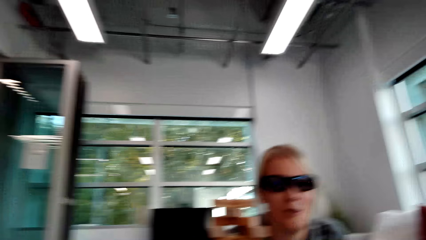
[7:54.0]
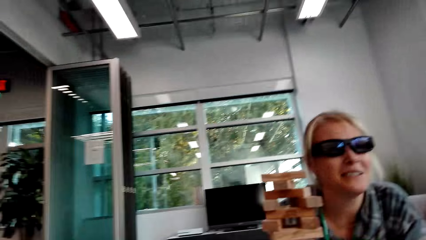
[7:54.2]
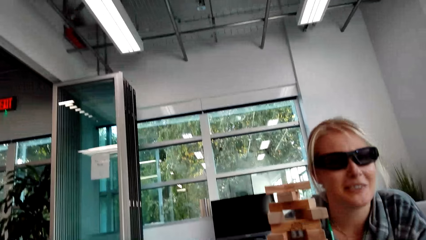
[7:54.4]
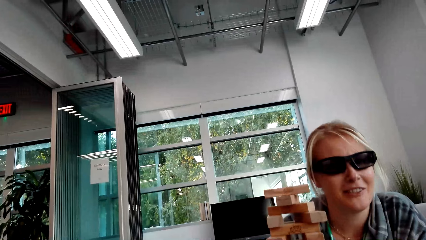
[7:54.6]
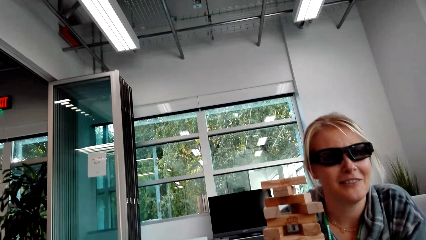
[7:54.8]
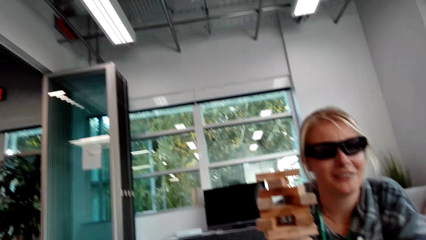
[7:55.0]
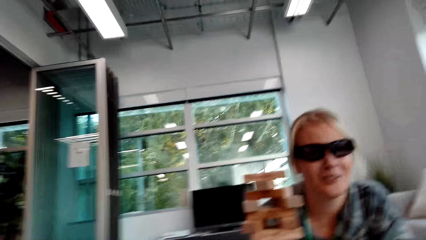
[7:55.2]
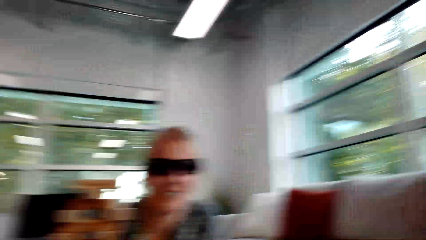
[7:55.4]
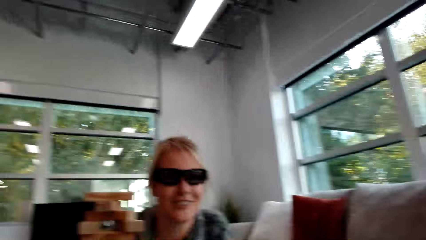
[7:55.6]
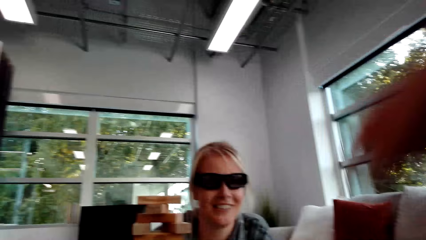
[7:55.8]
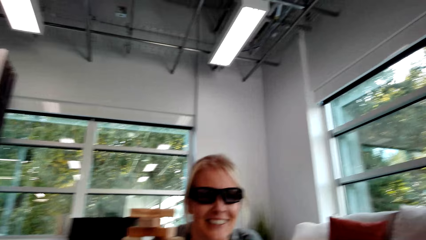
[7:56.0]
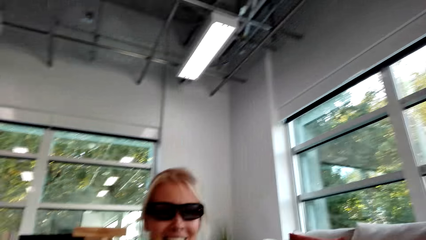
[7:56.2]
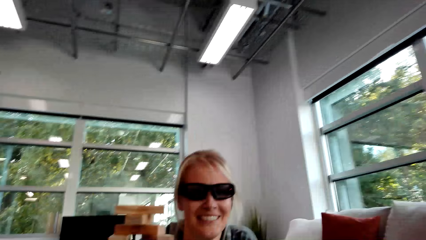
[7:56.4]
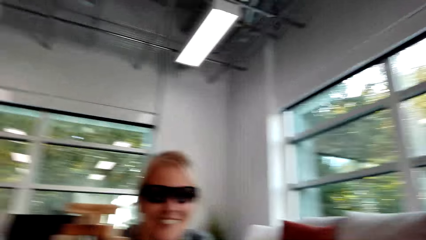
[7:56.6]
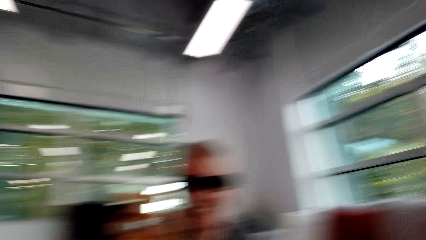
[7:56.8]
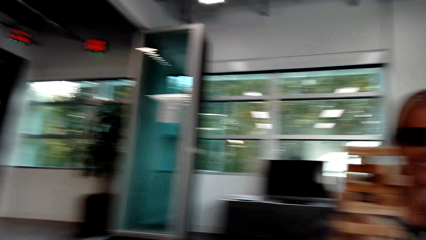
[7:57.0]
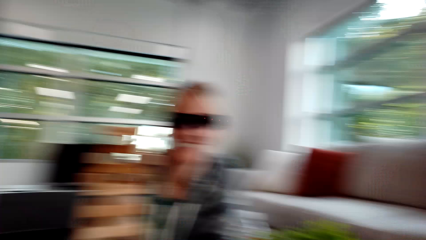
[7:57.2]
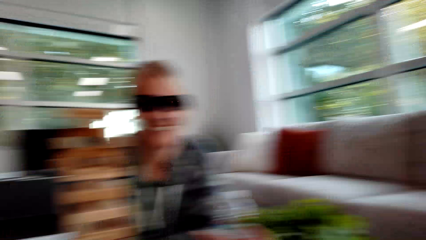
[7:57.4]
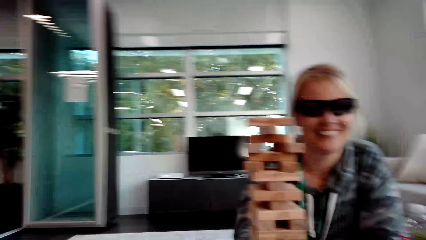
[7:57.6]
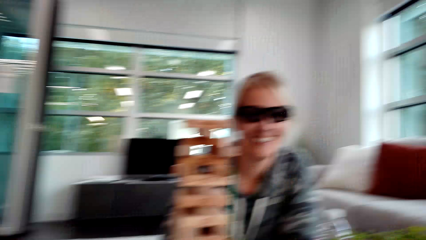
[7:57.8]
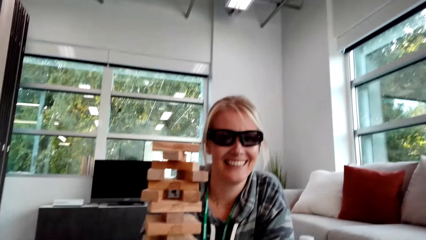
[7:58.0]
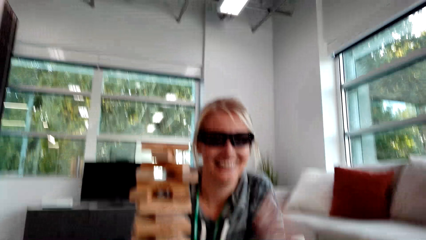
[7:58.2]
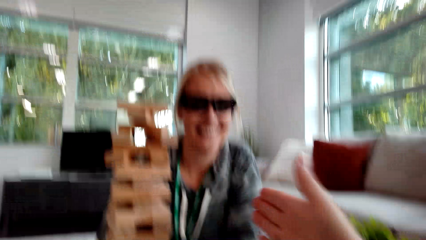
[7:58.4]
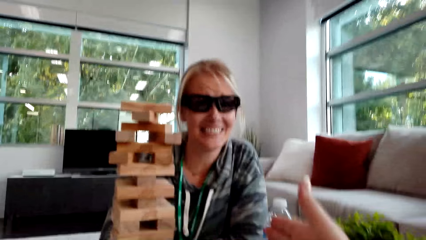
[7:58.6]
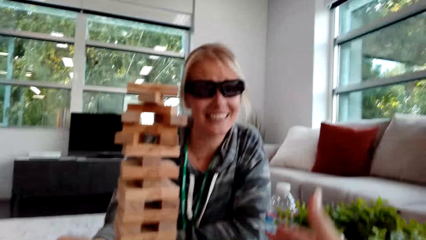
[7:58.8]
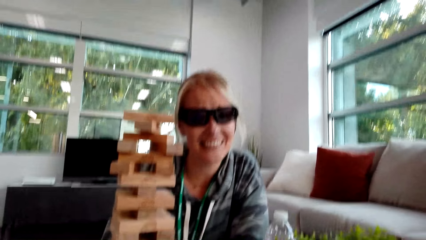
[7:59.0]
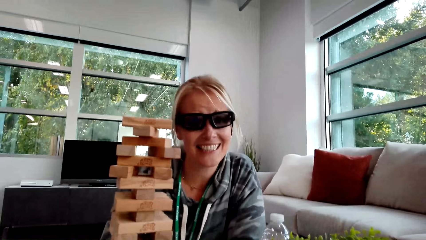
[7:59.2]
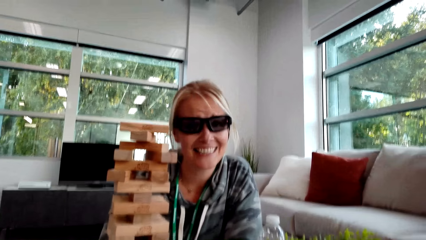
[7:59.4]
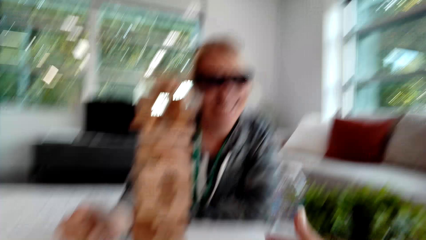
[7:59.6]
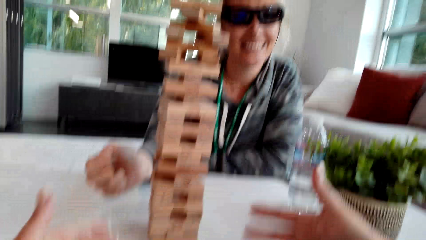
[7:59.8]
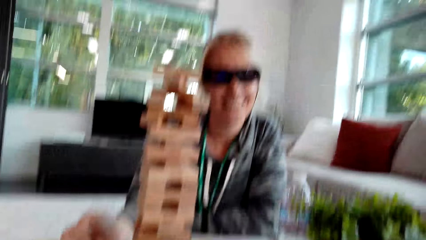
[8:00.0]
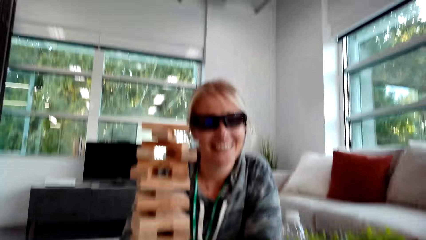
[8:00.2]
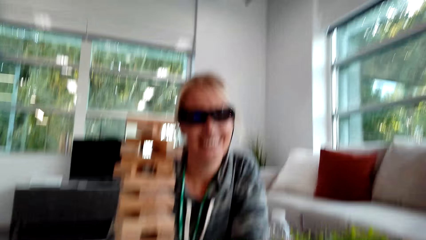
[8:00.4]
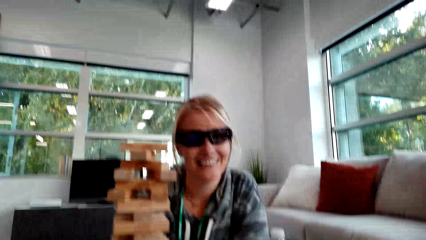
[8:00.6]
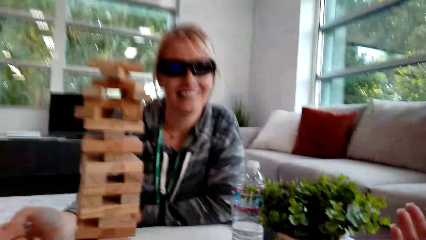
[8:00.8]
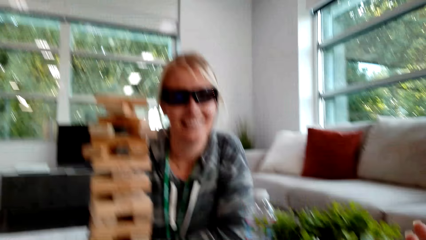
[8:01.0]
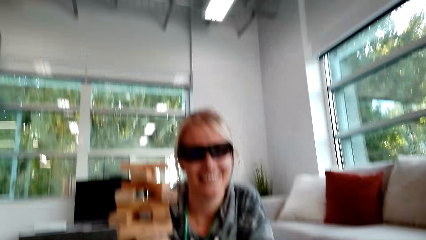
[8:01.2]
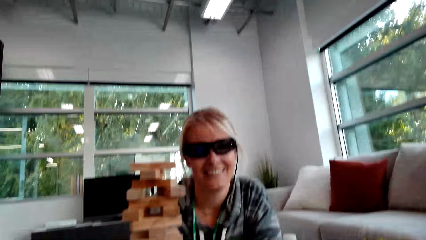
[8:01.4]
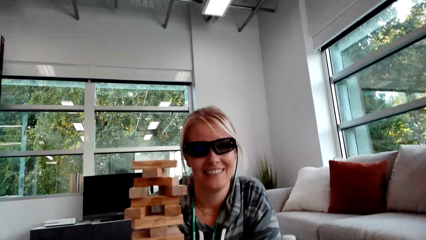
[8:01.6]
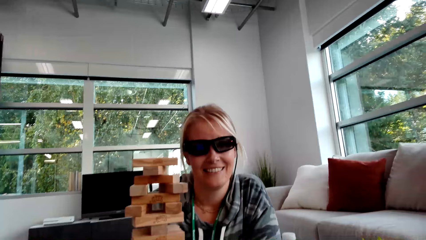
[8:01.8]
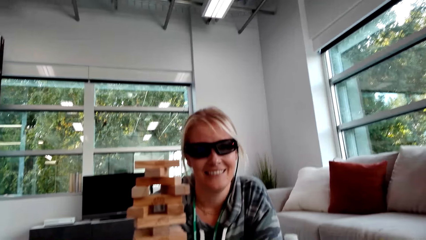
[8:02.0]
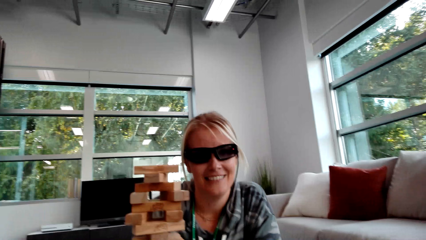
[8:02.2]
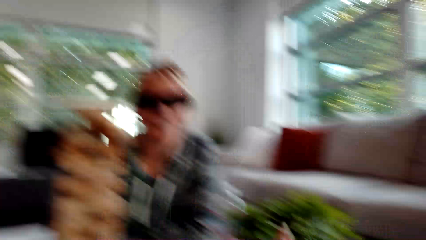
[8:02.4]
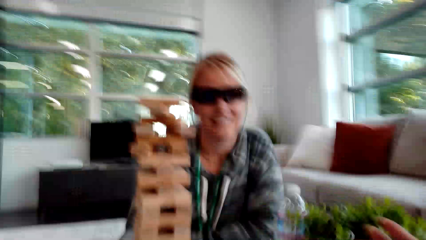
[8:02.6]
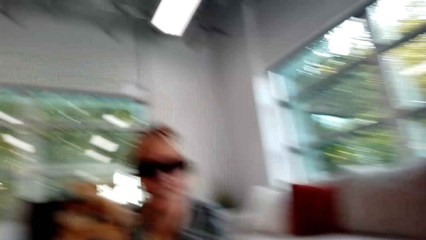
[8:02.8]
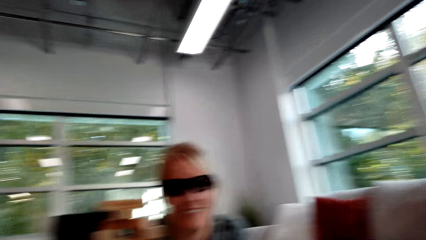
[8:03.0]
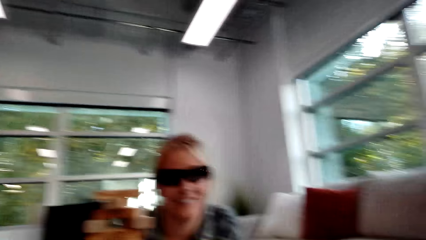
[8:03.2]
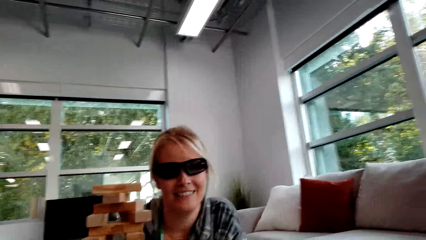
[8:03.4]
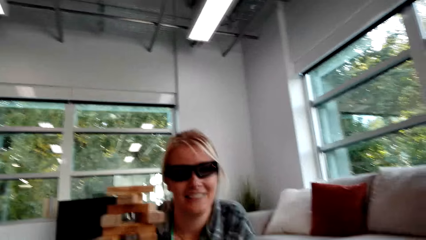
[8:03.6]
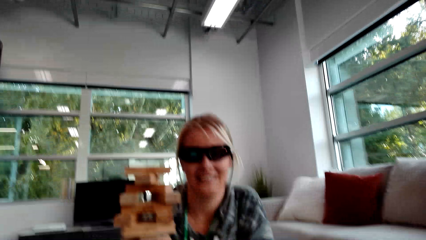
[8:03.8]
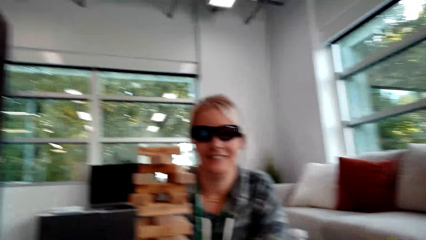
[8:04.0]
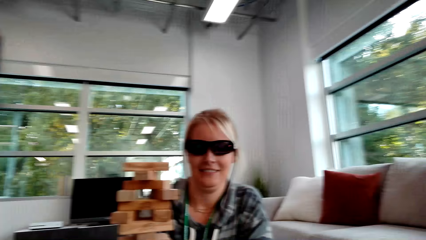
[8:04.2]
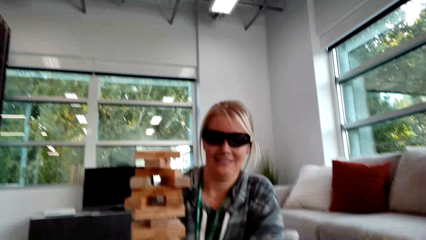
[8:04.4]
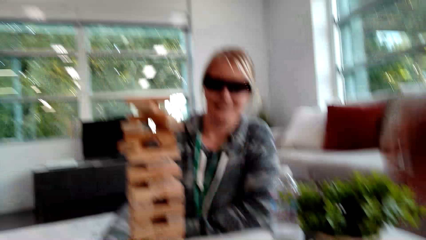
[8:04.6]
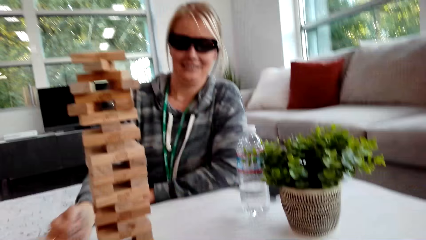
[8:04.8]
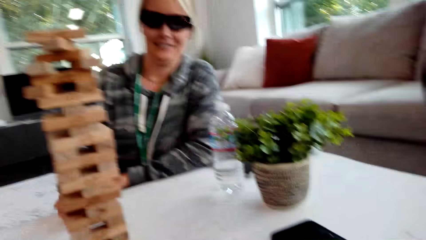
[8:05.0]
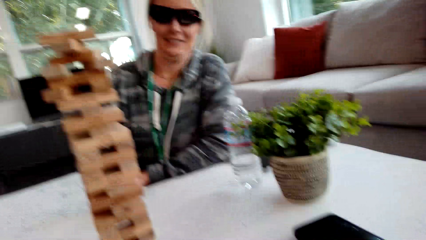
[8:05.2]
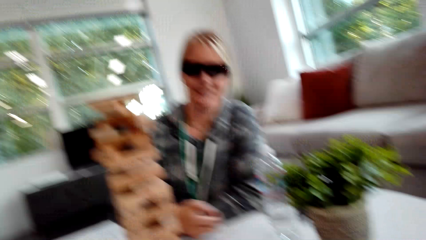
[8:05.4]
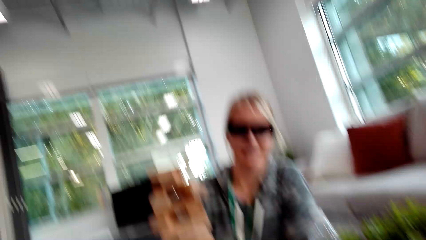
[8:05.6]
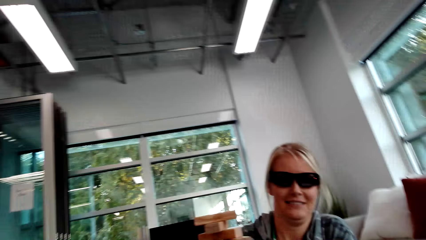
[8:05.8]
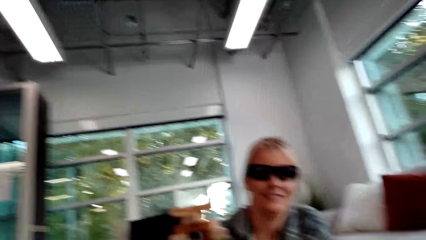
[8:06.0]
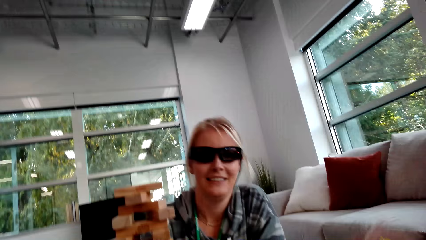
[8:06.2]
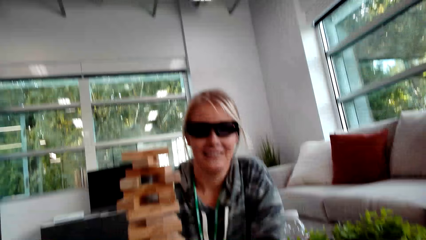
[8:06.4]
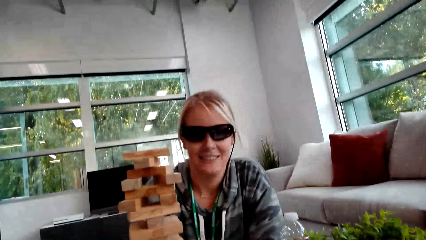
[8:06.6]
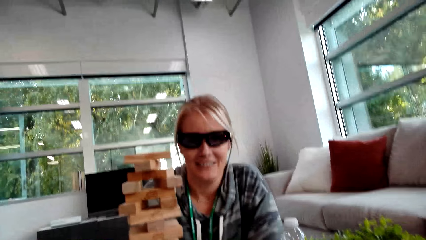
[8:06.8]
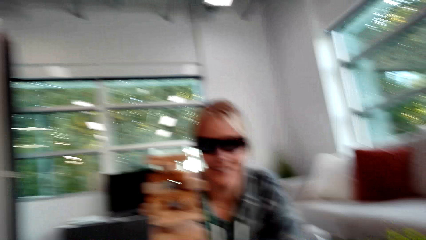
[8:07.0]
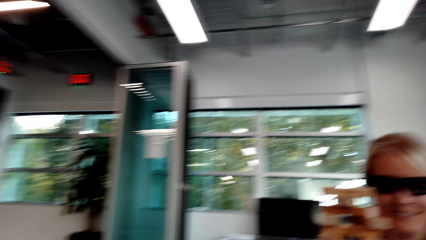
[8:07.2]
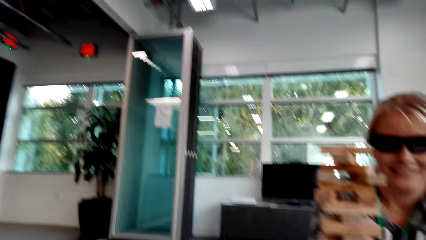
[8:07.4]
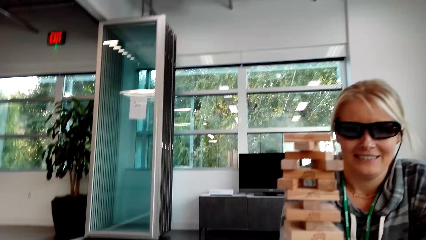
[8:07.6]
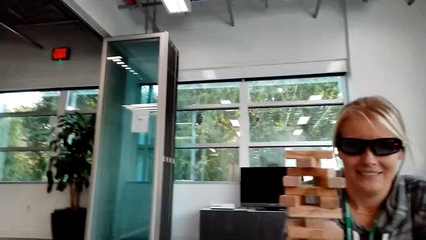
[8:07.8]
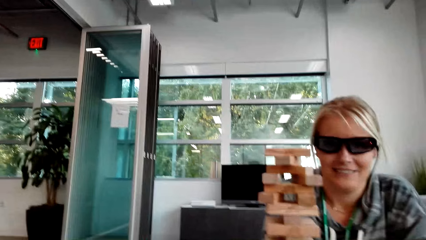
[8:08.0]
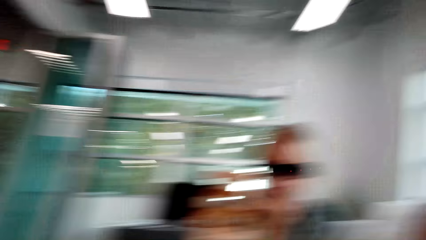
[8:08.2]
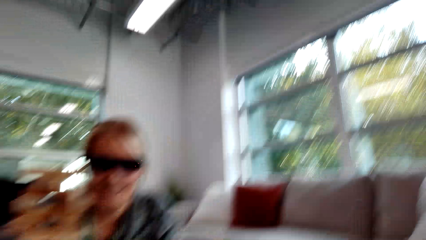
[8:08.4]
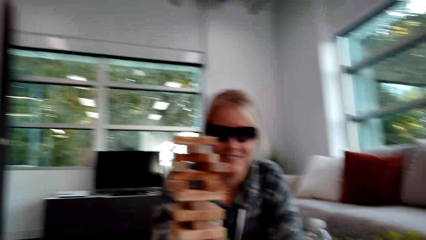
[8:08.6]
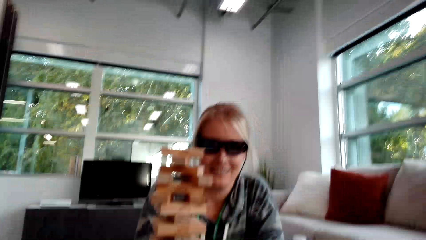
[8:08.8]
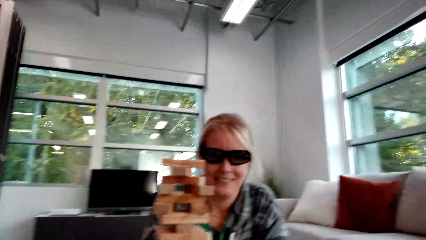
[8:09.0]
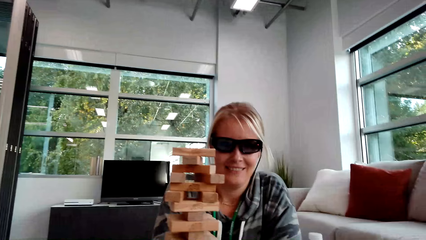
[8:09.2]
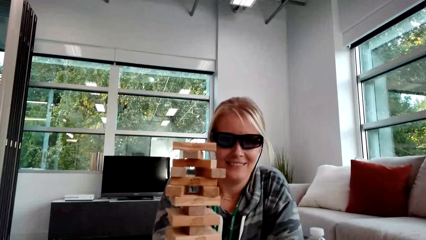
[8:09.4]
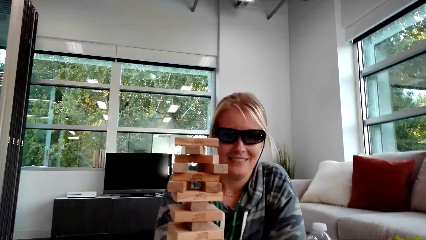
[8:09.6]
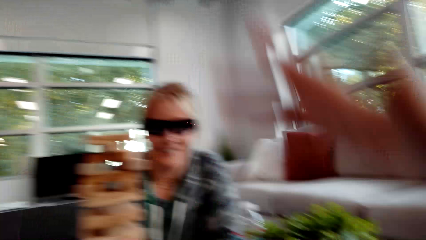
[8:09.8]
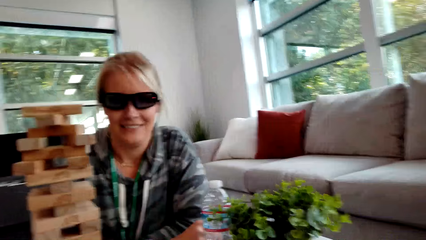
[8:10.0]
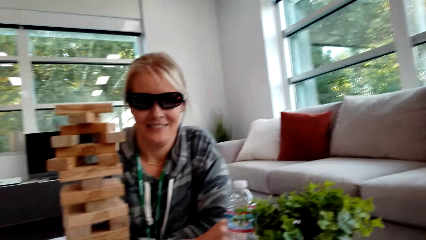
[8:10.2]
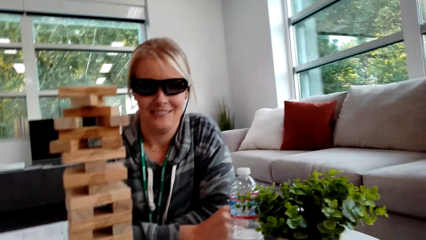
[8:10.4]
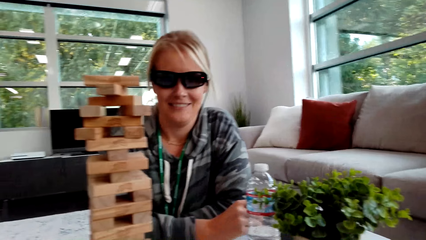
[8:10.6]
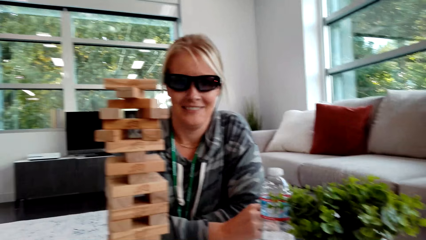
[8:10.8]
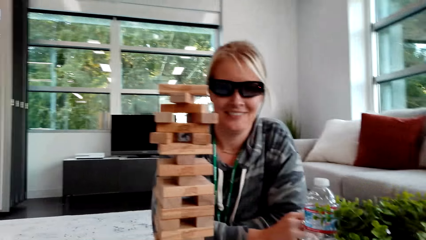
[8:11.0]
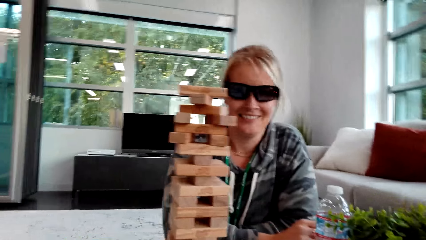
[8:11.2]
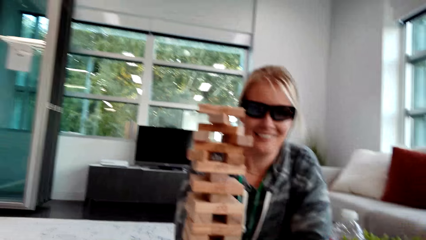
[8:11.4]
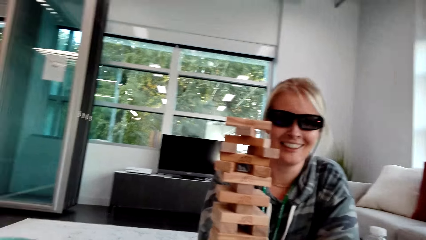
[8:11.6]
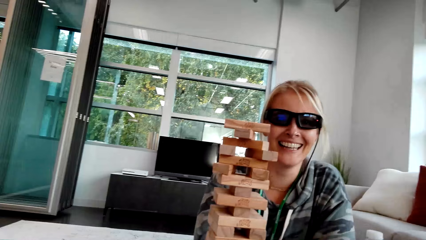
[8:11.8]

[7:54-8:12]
A woman talks. The woman moves the hands. The woman moves the hands again. The camera wearer moves the hand.
